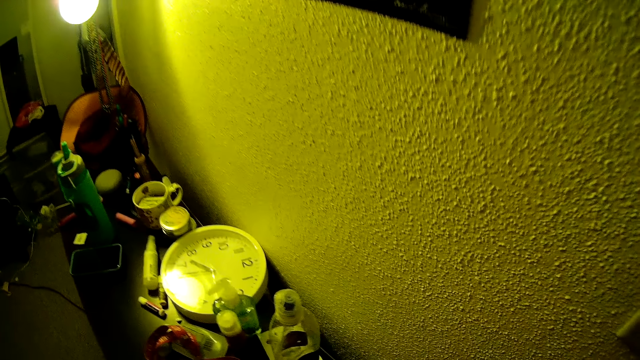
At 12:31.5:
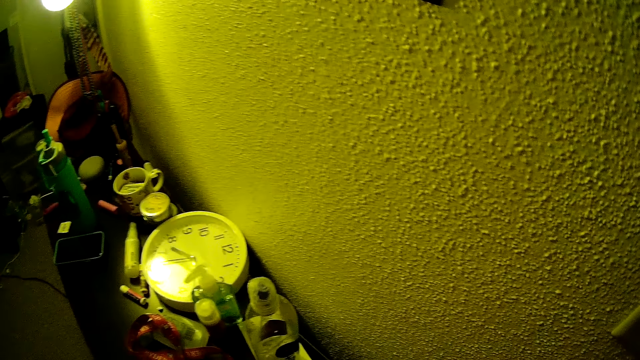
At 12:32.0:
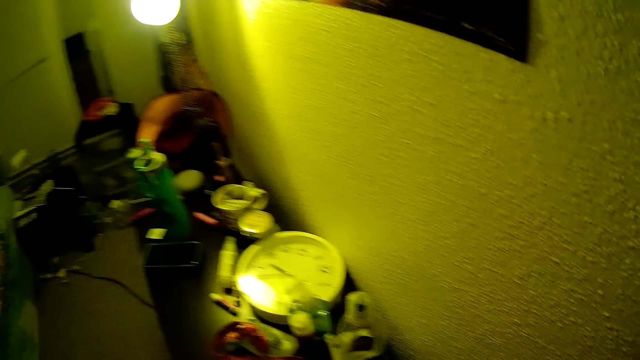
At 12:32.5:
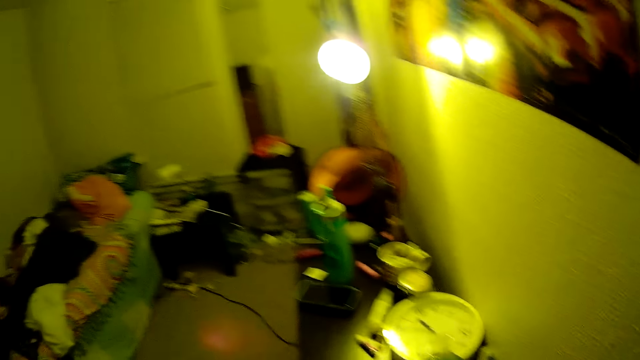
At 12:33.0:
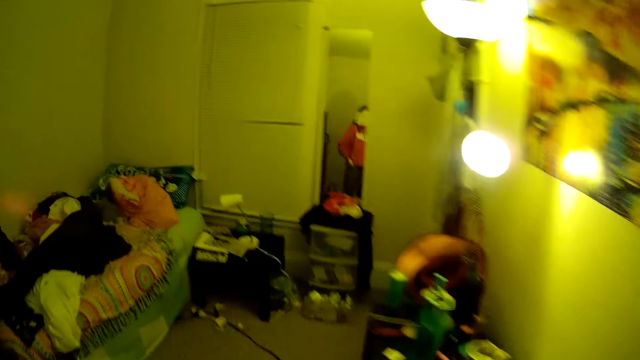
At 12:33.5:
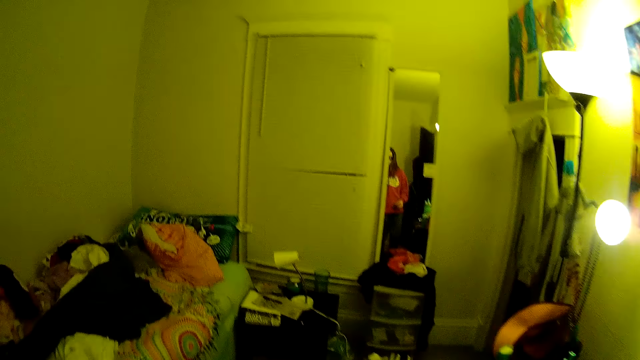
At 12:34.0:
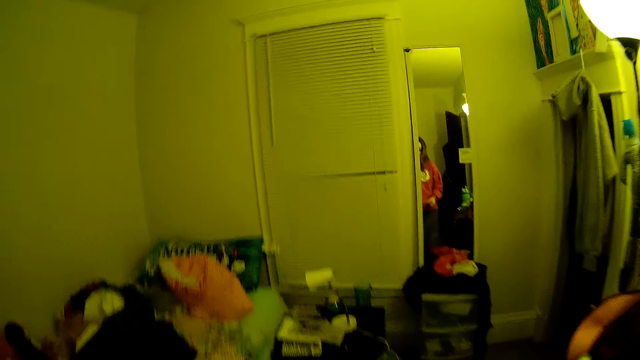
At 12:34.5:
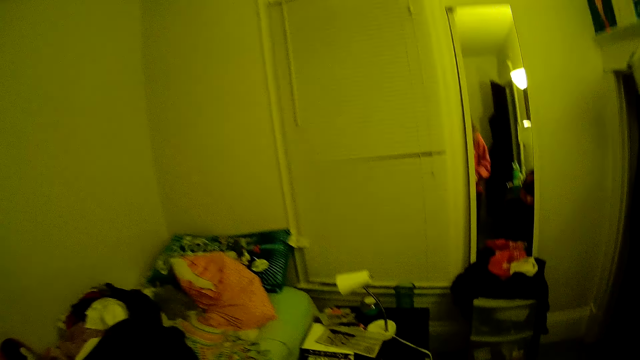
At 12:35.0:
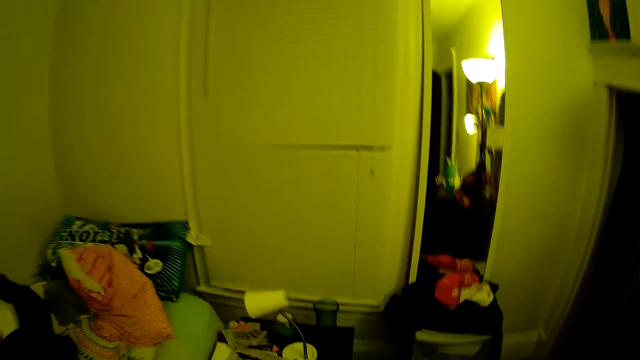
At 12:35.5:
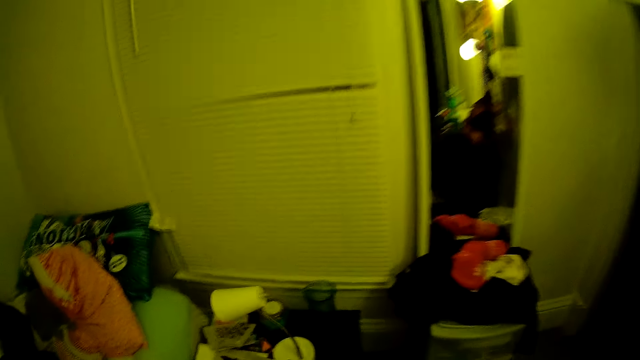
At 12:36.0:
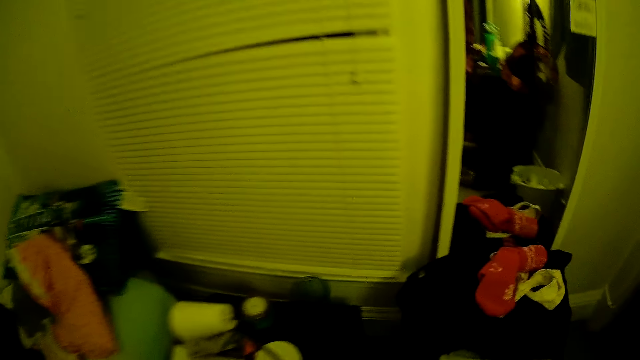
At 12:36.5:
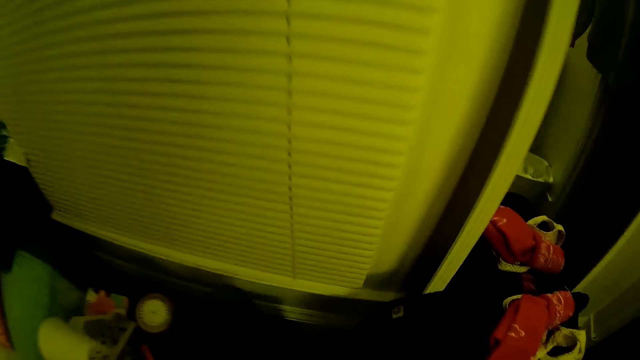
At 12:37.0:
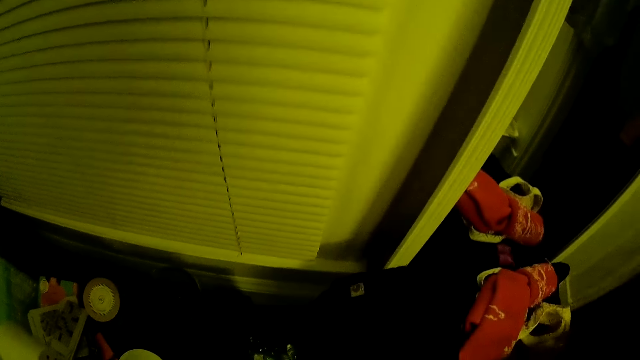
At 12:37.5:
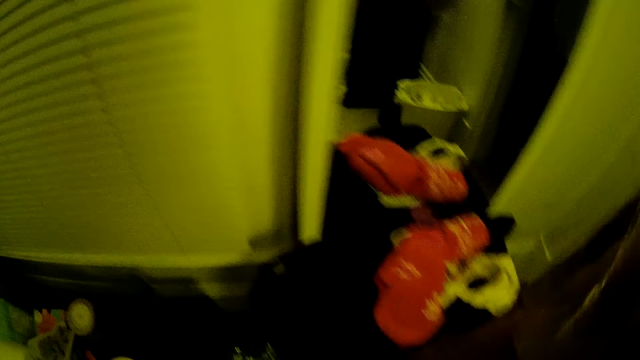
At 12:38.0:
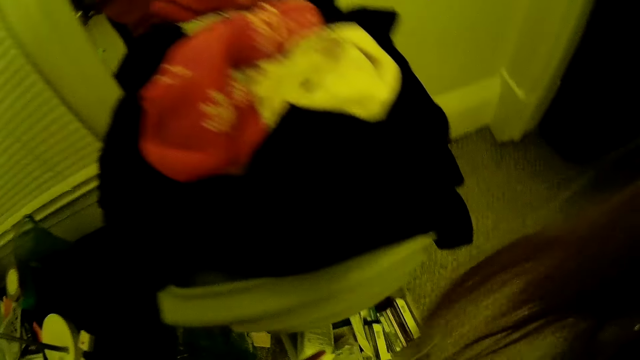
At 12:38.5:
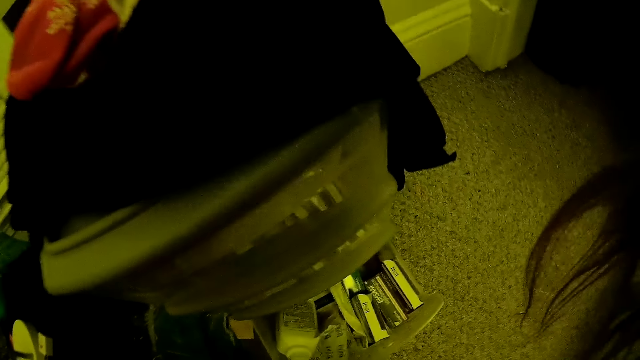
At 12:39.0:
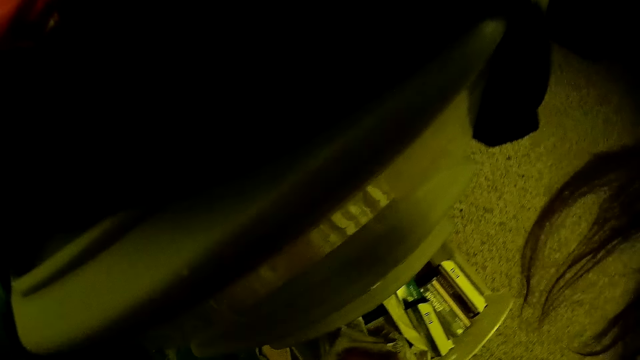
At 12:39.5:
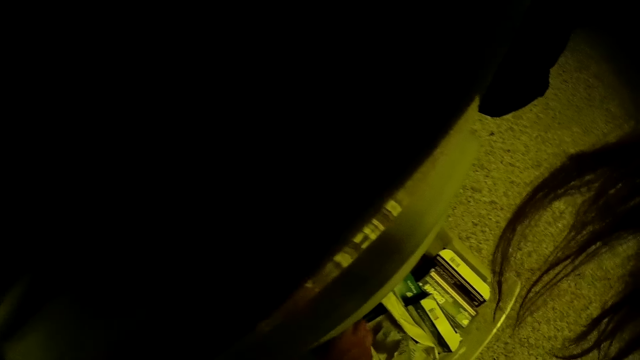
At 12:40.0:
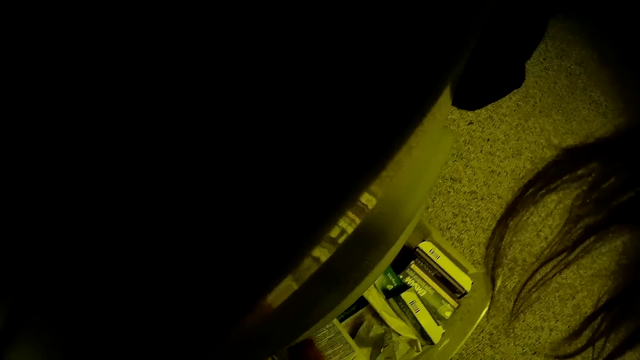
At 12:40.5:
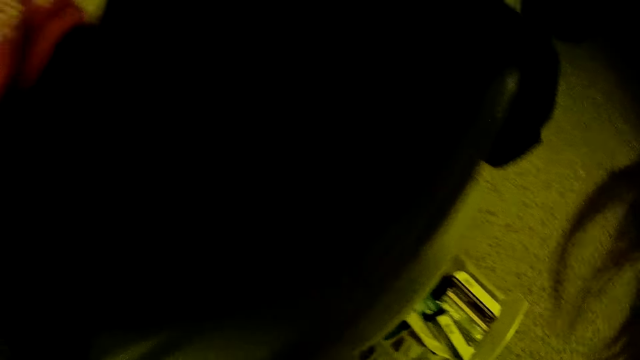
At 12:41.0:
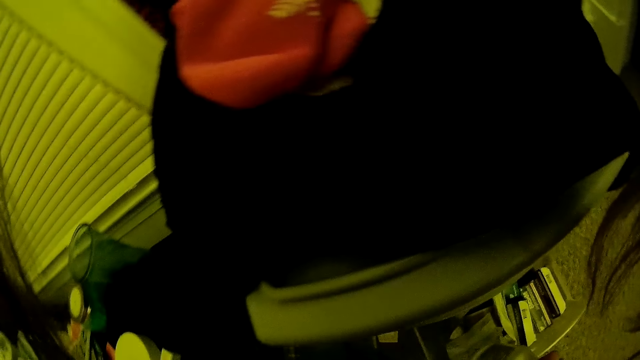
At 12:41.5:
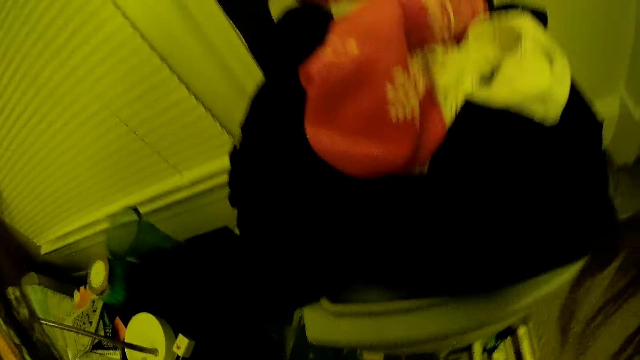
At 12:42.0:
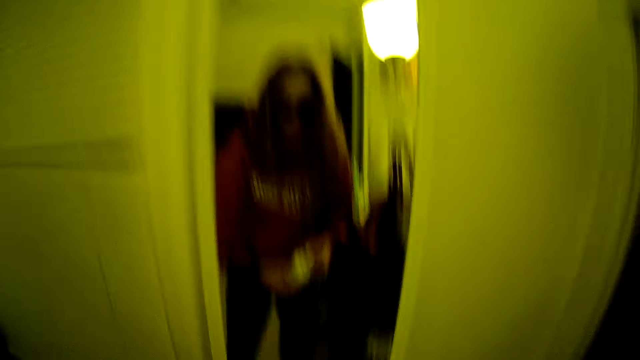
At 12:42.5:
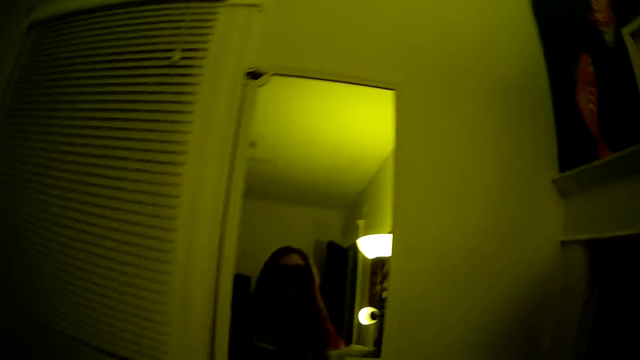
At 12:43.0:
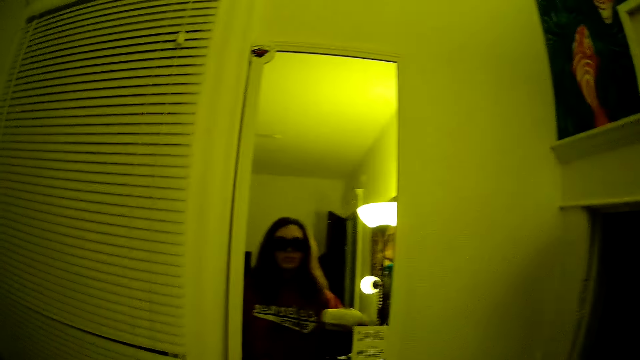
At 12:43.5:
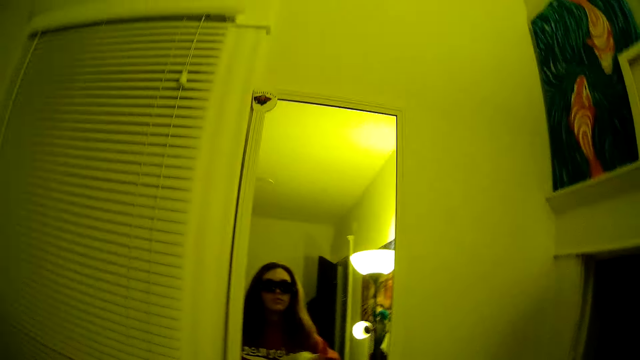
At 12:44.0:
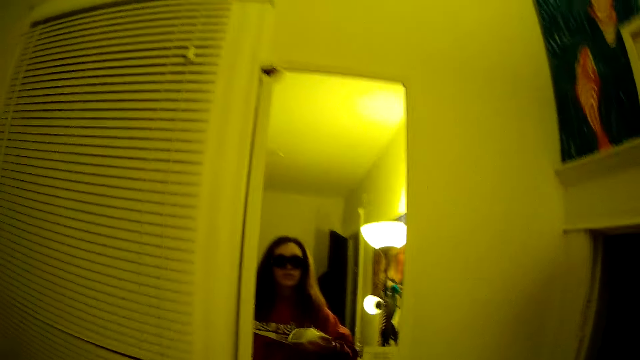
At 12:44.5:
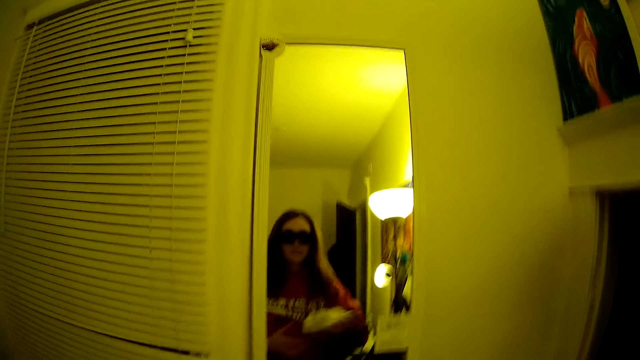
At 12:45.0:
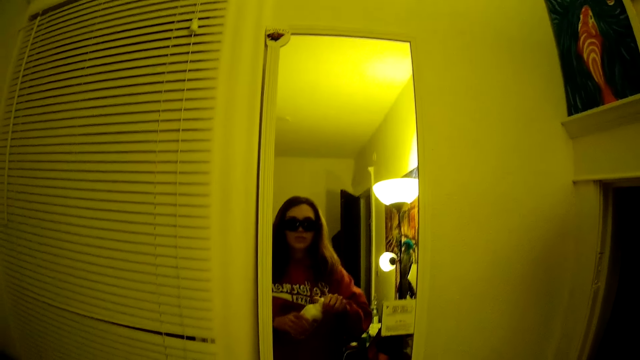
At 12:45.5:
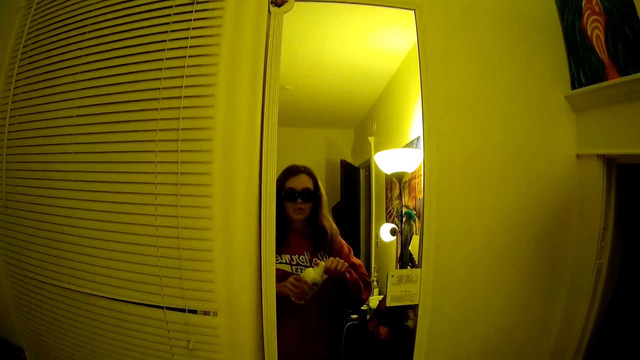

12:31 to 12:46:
The camera wearer walks around. She looks around. She searches through a drawer in the bedroom with her left hand. She looks at herself in the mirror.

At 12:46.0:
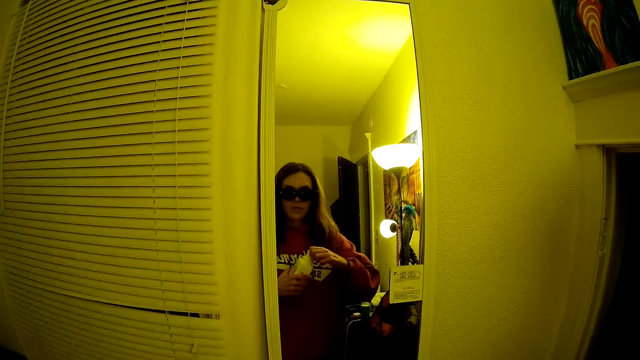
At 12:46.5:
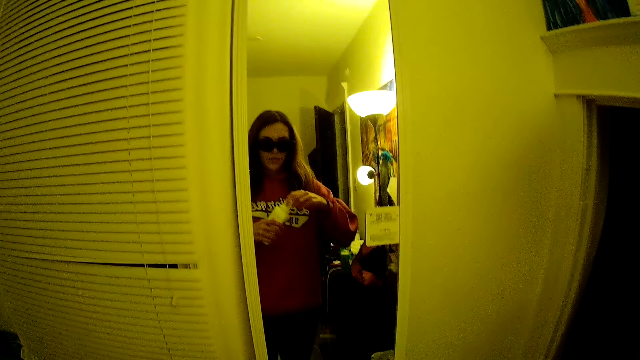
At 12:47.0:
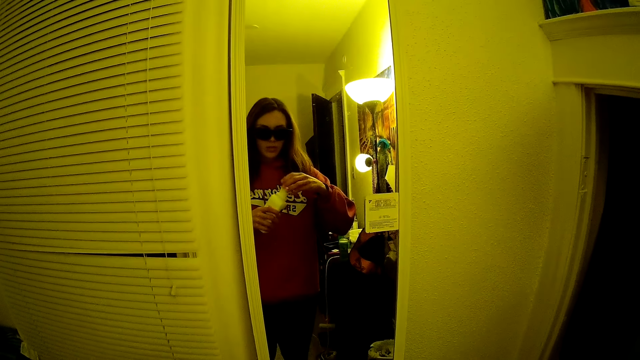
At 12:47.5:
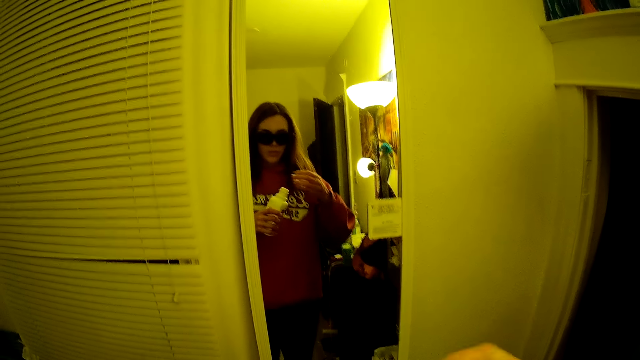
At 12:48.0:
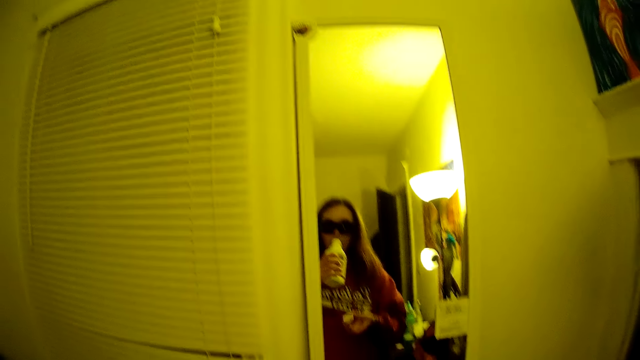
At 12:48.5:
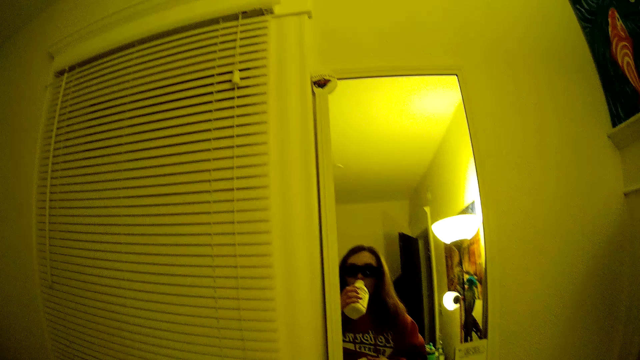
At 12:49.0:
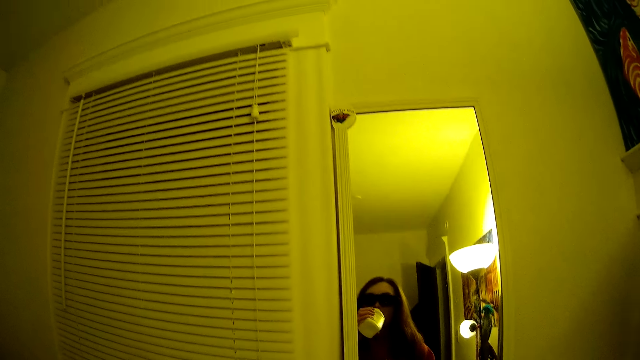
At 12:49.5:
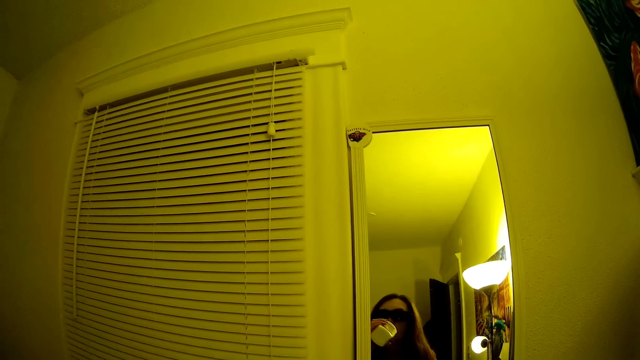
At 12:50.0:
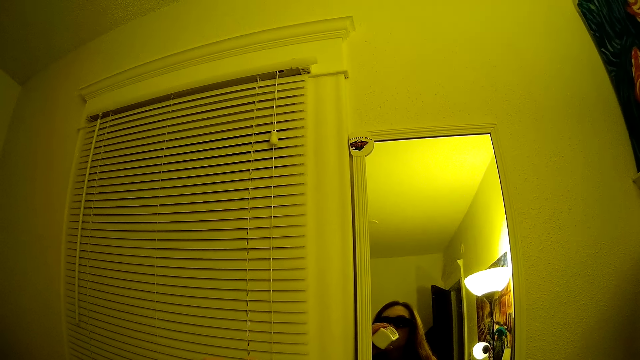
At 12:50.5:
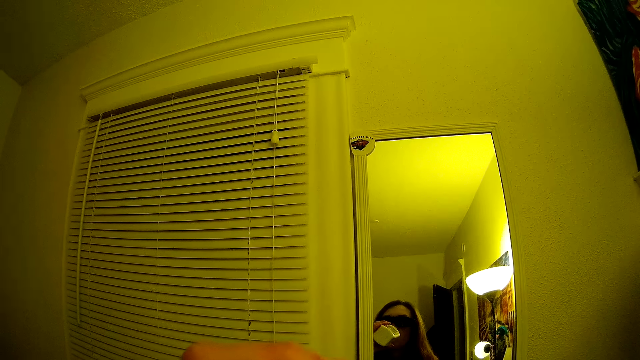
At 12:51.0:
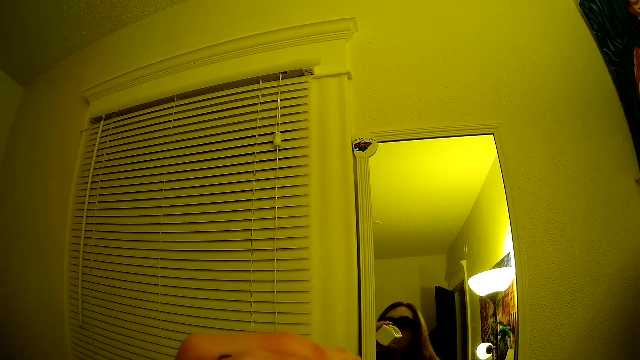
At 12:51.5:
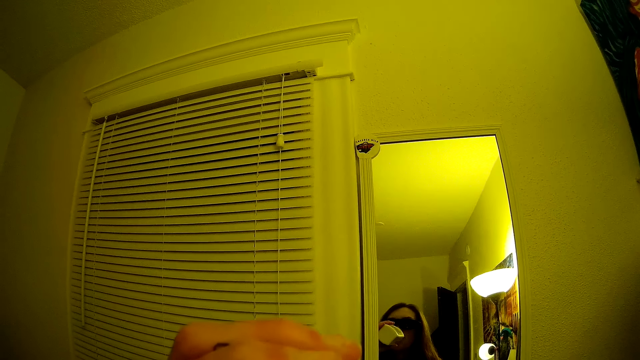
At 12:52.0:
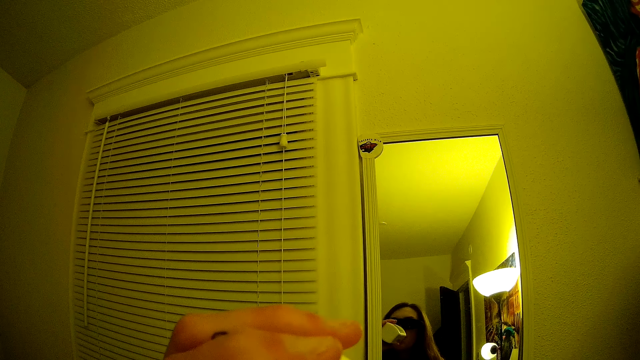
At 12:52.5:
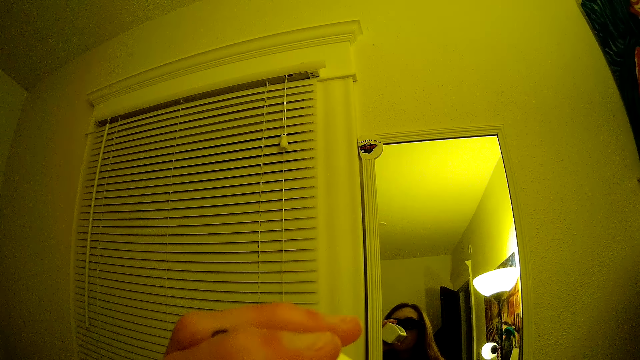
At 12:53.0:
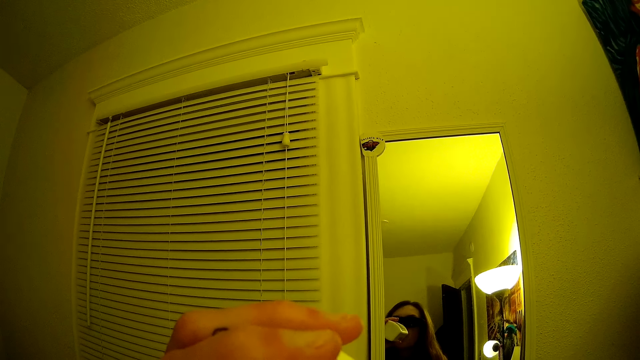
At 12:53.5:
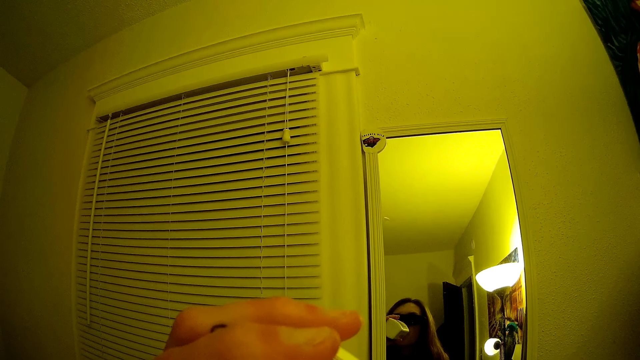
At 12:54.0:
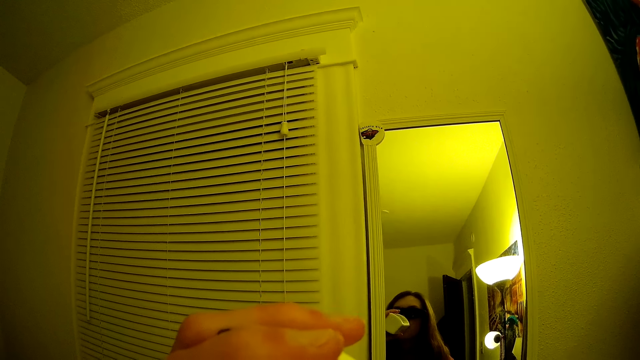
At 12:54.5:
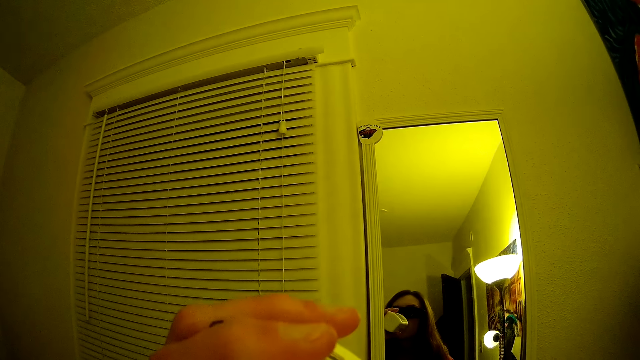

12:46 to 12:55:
The camera wearer drinks from a bottle in her left hand. She moves her hand.
